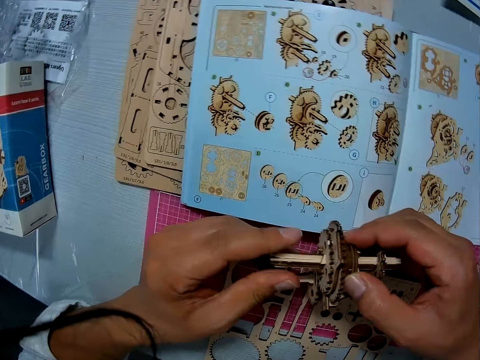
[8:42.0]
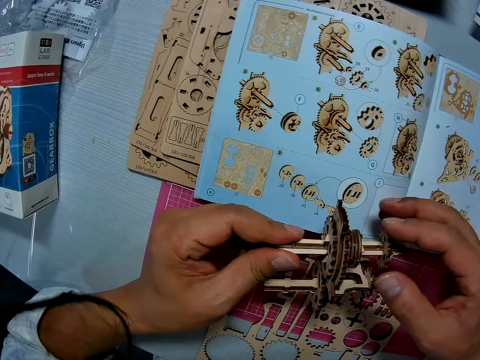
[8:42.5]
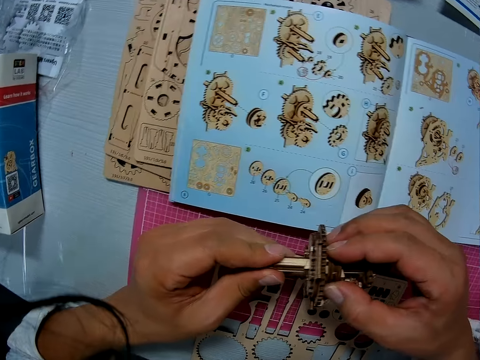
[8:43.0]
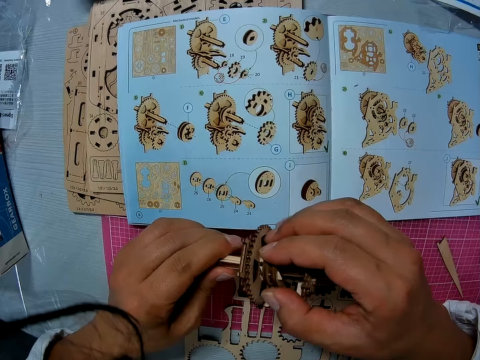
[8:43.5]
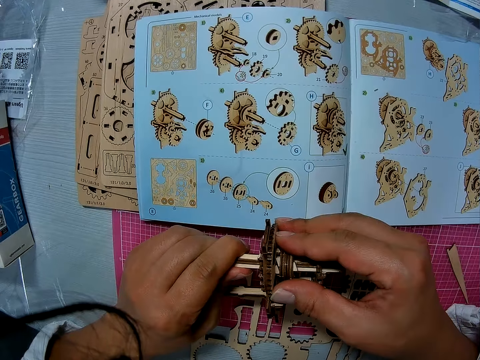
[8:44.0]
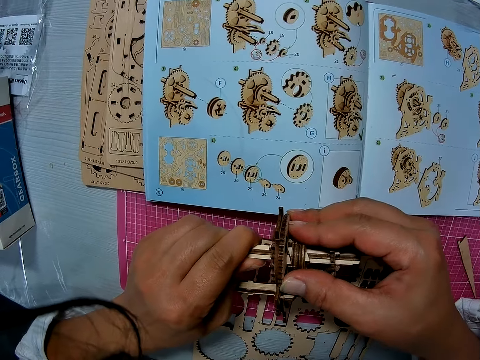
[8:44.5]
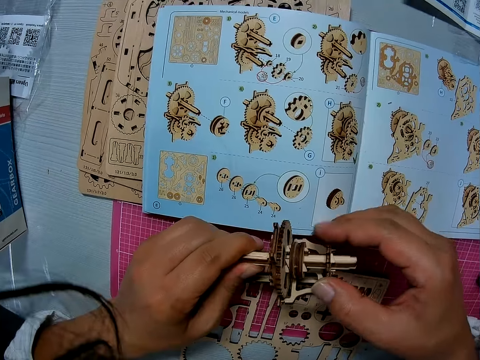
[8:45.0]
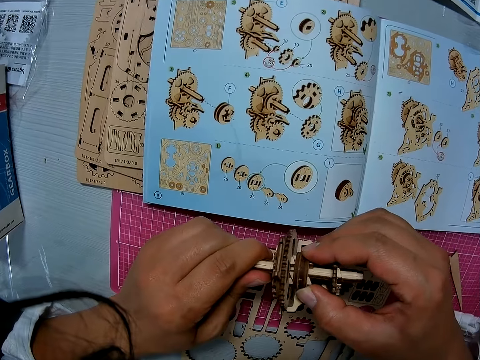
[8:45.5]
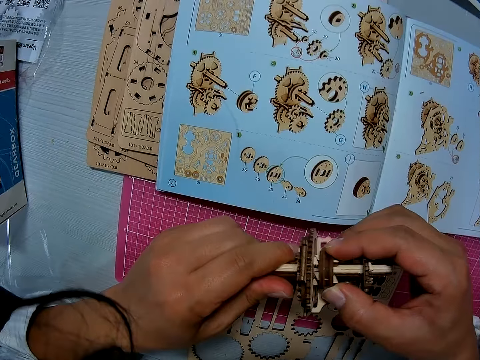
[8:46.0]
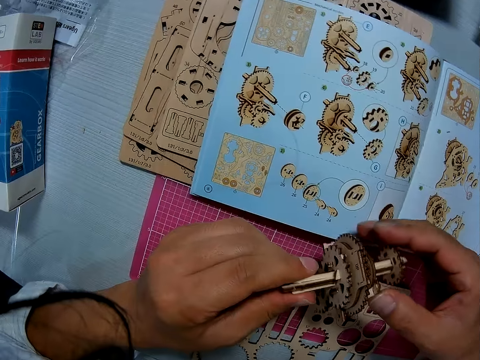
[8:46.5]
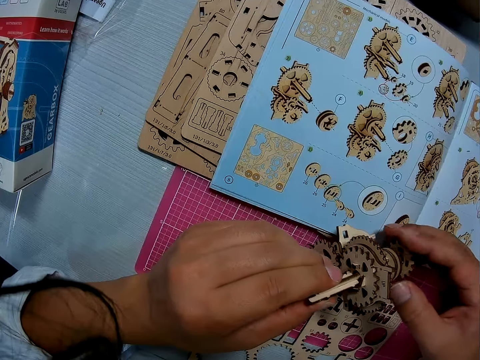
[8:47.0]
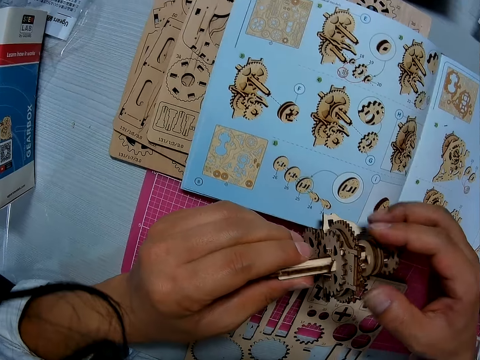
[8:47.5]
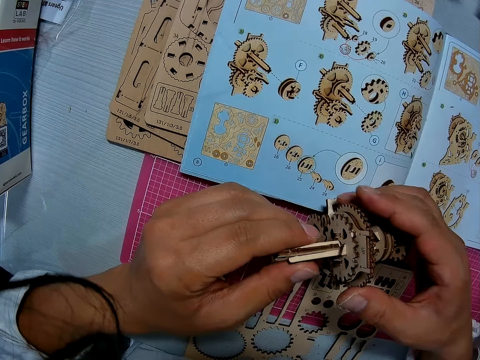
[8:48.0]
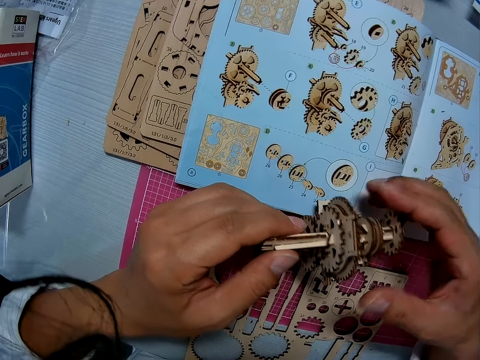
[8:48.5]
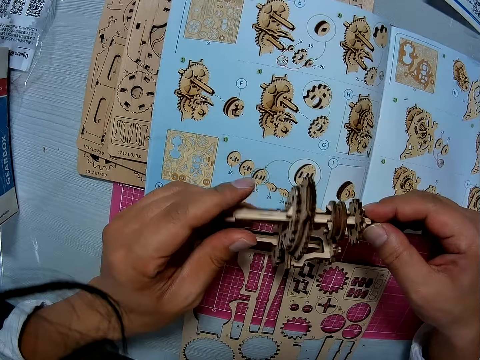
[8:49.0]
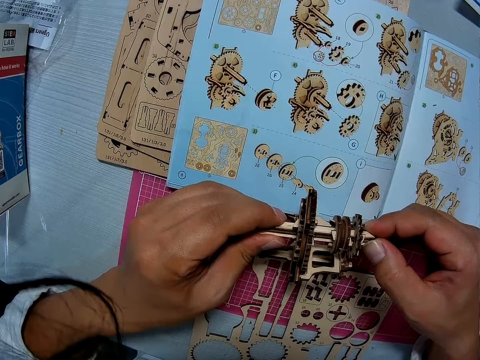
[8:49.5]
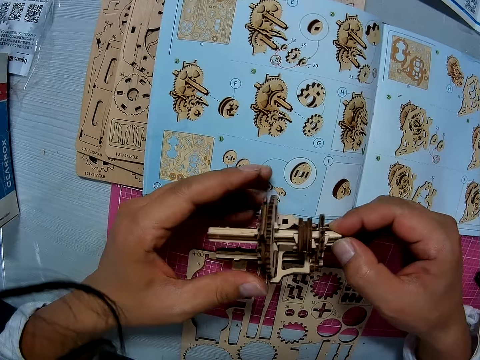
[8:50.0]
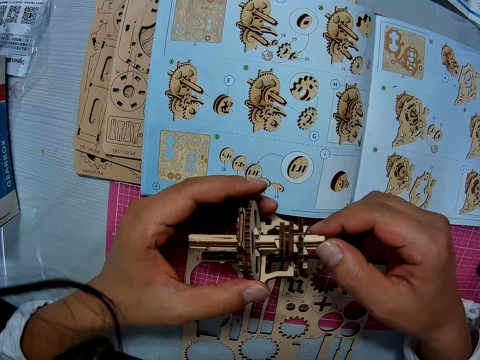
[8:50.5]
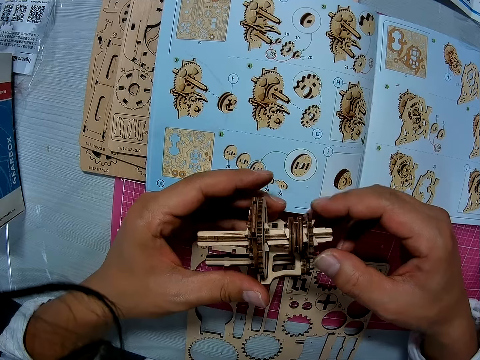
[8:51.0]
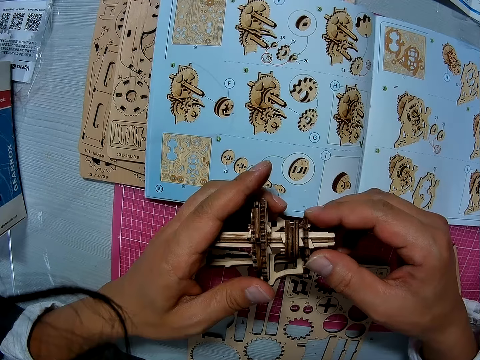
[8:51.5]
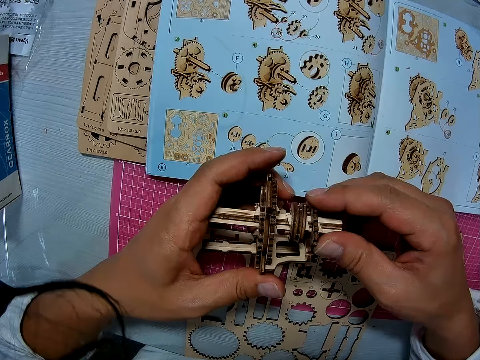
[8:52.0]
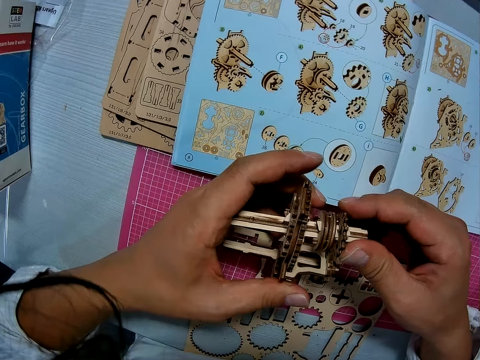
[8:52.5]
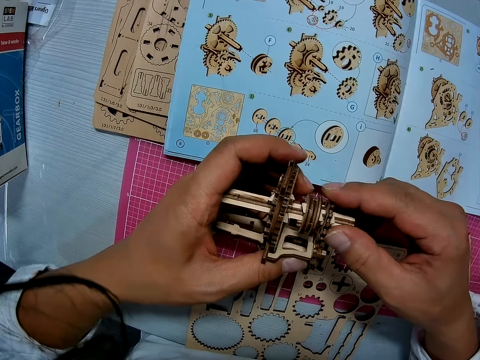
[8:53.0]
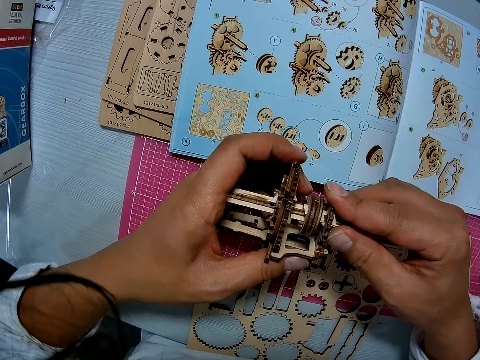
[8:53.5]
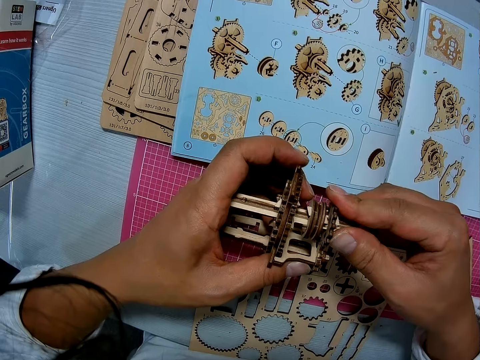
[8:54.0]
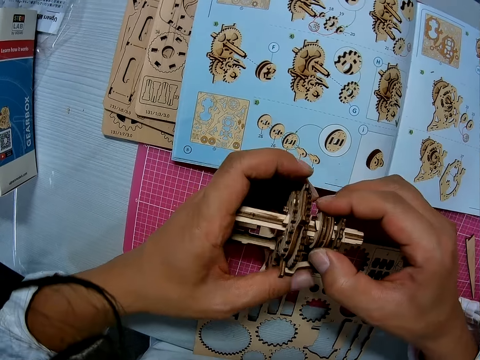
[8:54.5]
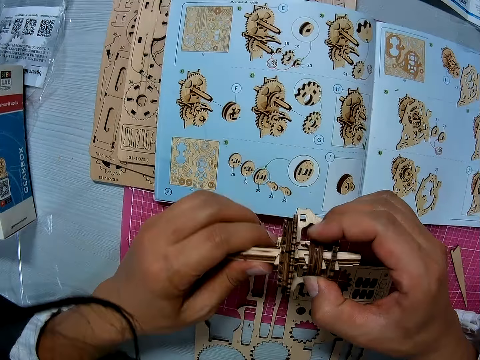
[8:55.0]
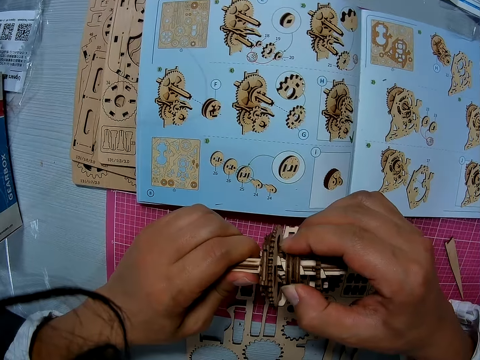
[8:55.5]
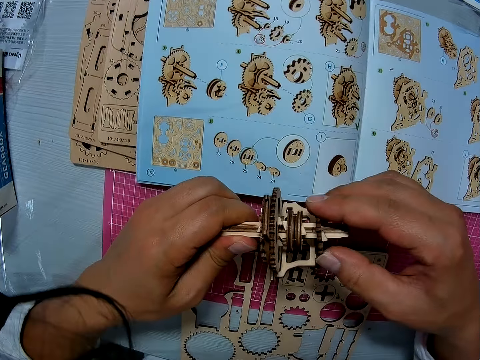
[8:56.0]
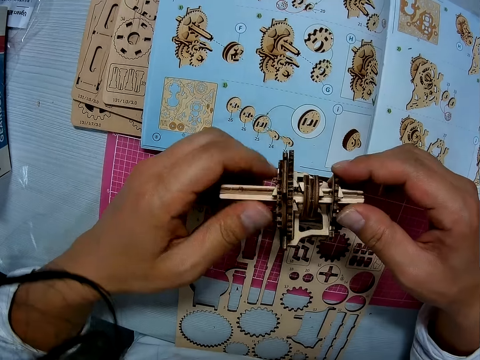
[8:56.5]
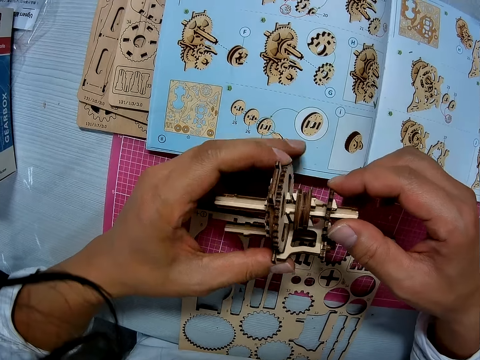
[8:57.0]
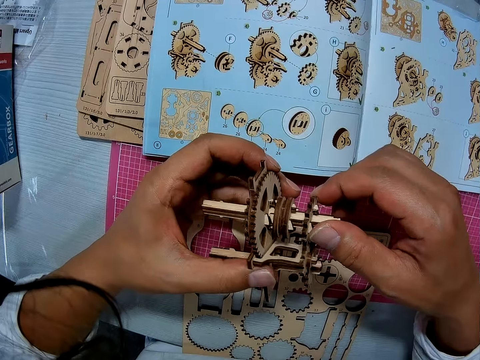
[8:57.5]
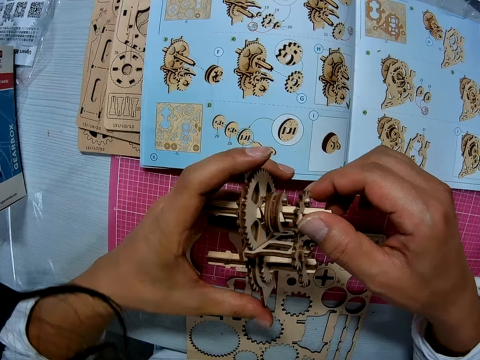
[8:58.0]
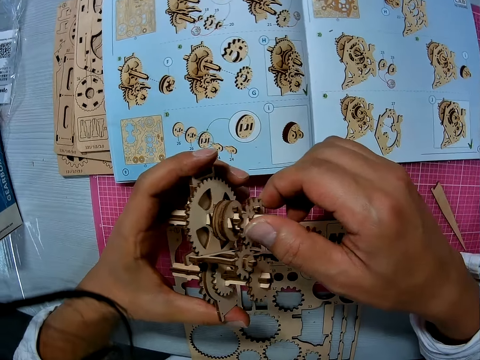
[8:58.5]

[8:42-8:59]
The camera wearer rotates the bearings. They touch the stem gearbox.

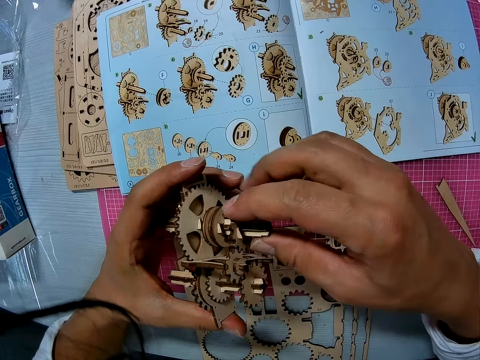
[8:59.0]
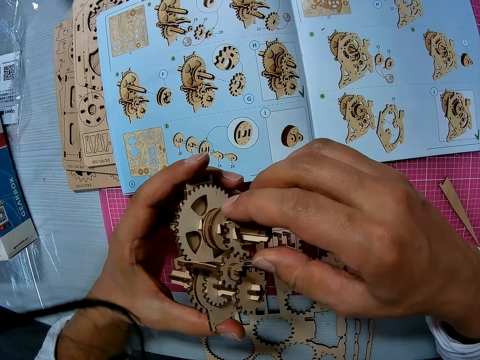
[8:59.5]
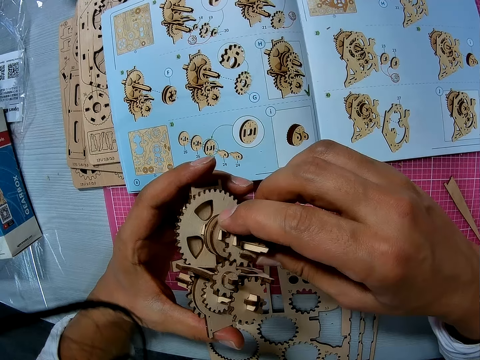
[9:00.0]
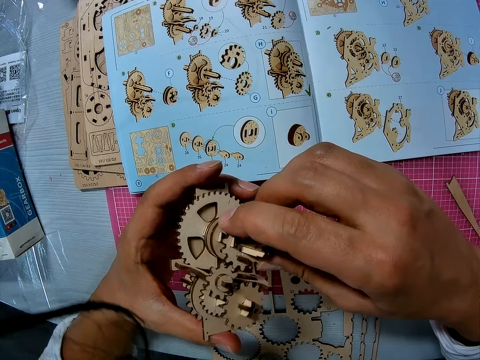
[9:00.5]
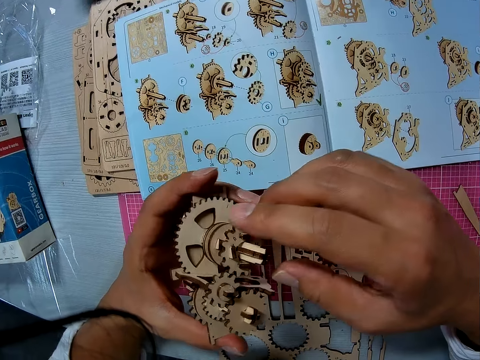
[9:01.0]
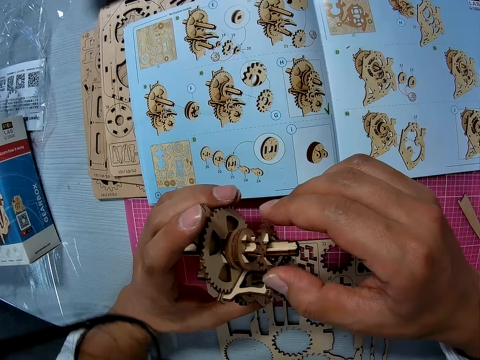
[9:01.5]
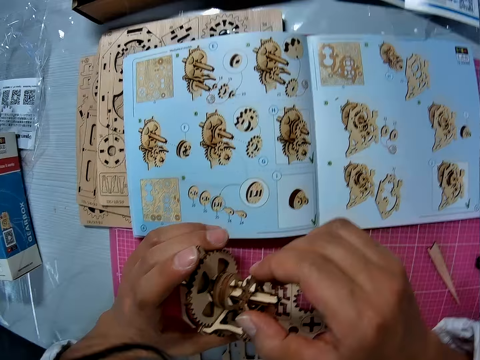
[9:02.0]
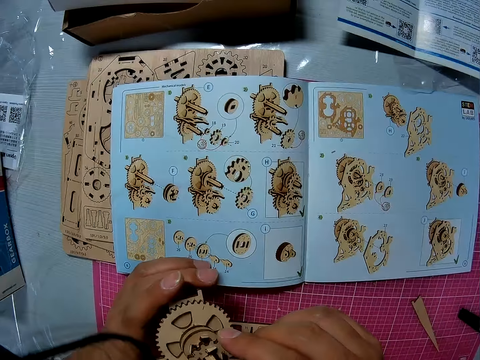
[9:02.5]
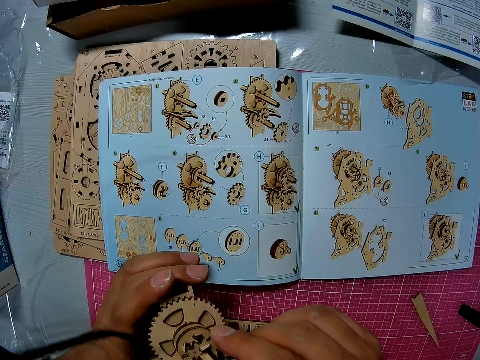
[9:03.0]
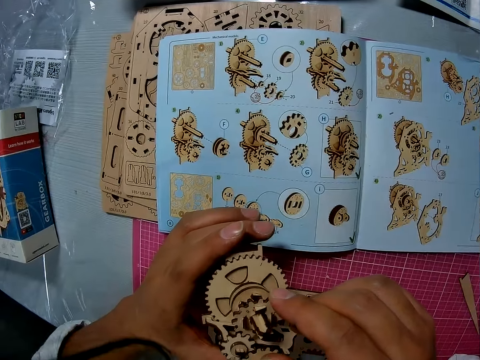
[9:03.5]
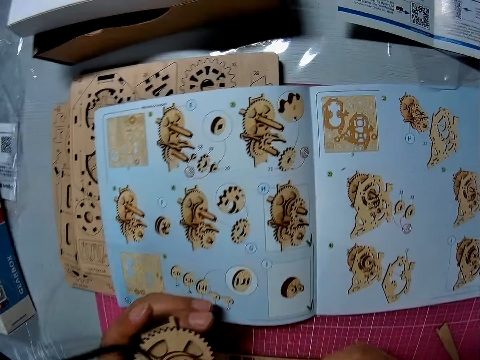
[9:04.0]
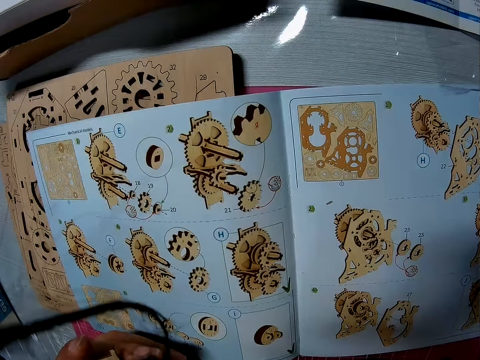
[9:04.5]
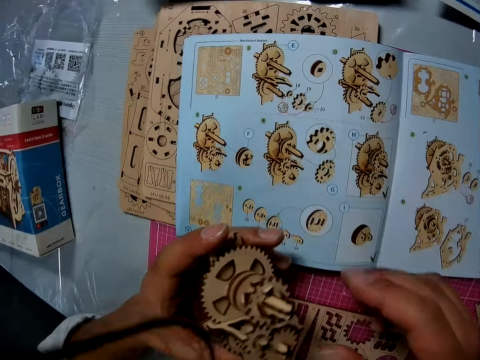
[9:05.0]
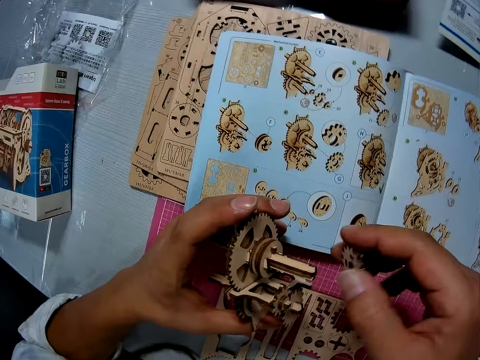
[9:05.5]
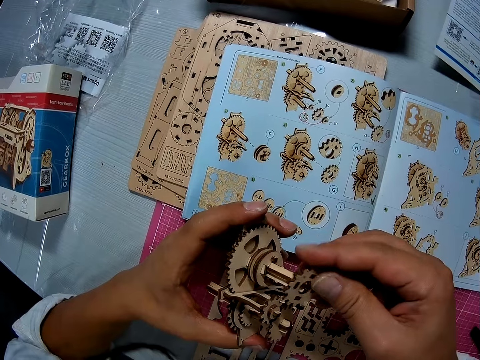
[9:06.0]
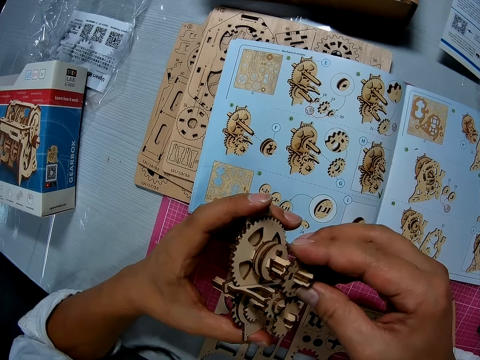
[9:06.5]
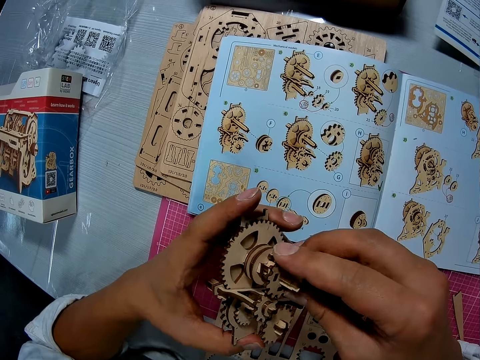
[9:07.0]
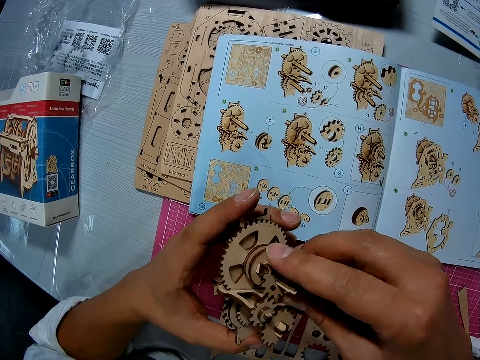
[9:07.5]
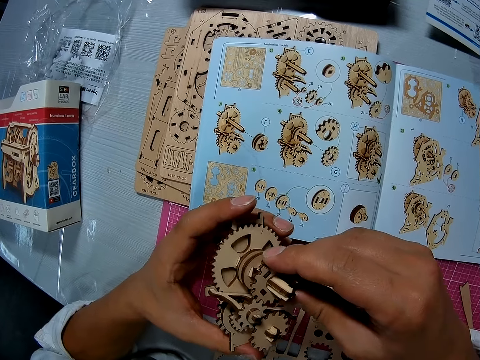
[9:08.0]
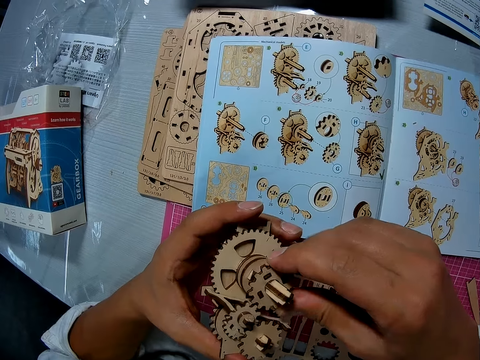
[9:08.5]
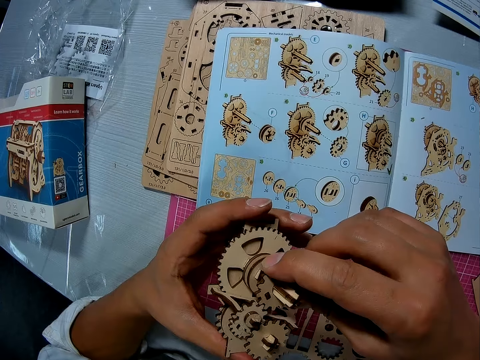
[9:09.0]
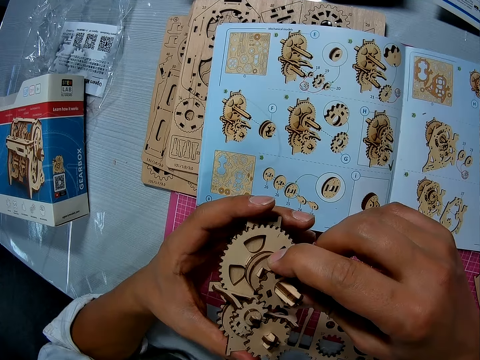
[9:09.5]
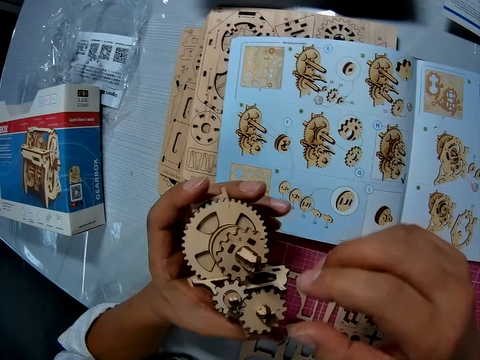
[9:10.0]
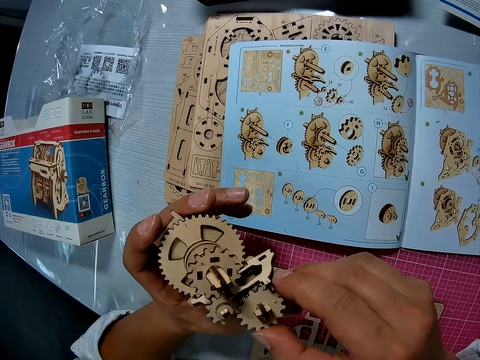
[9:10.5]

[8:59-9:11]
The camera wearer fixes the bearing. They turn the bearing. They fix the bearing.
